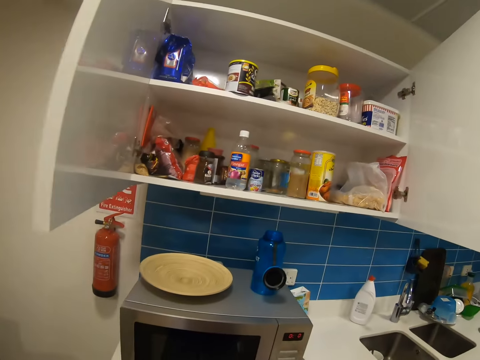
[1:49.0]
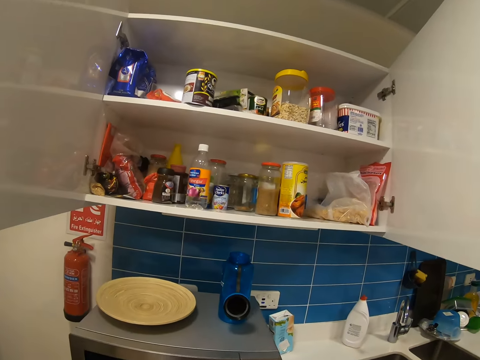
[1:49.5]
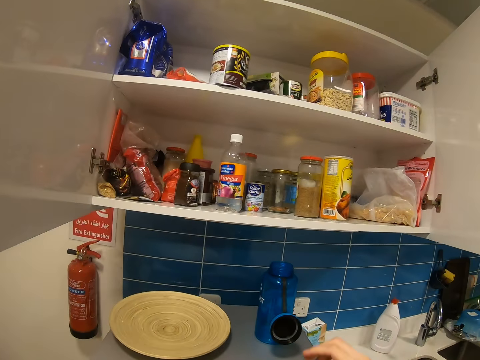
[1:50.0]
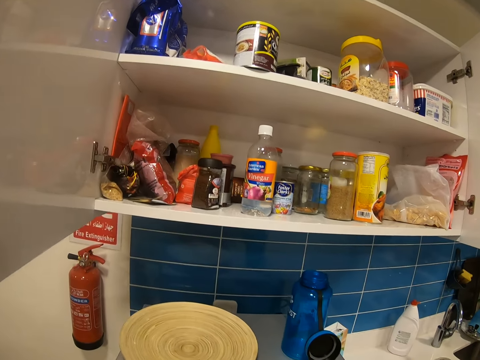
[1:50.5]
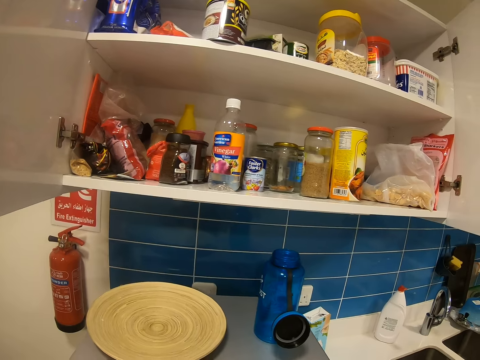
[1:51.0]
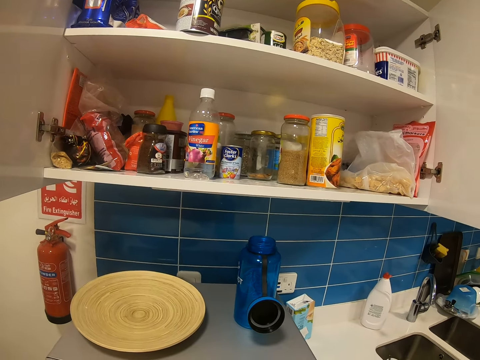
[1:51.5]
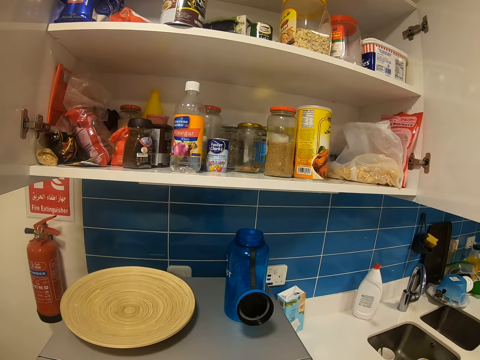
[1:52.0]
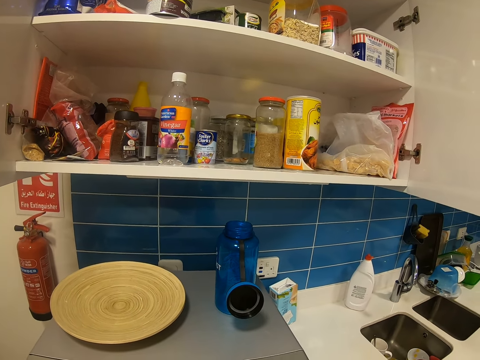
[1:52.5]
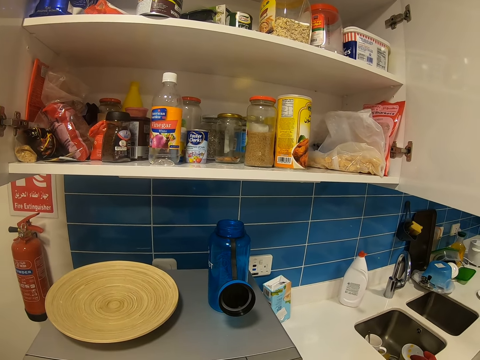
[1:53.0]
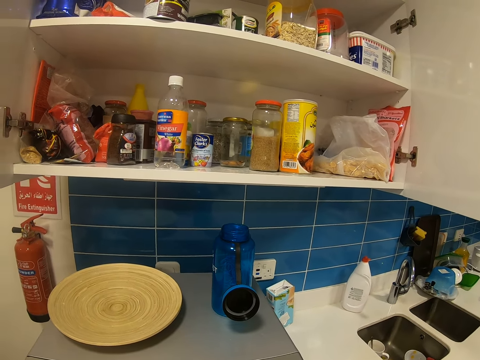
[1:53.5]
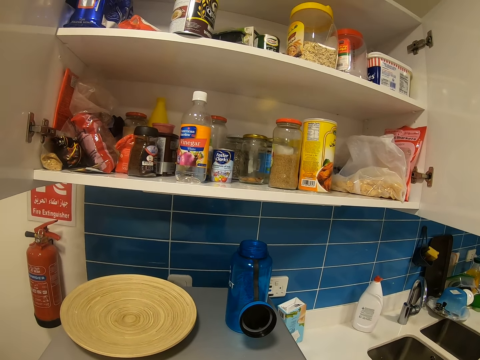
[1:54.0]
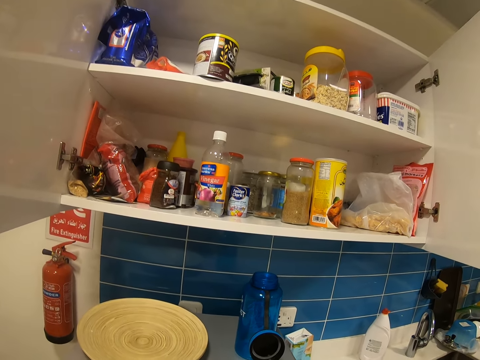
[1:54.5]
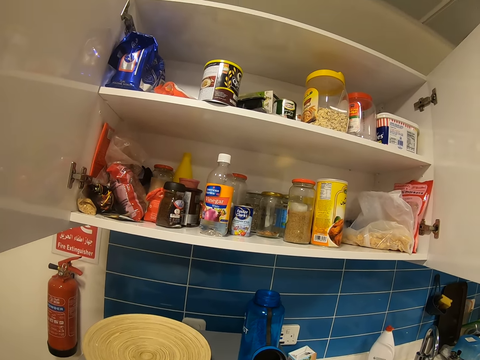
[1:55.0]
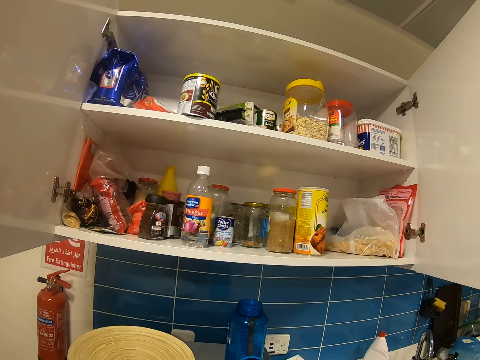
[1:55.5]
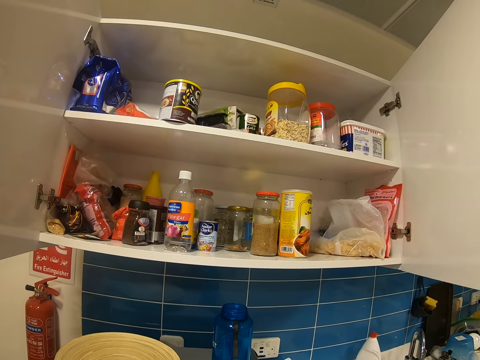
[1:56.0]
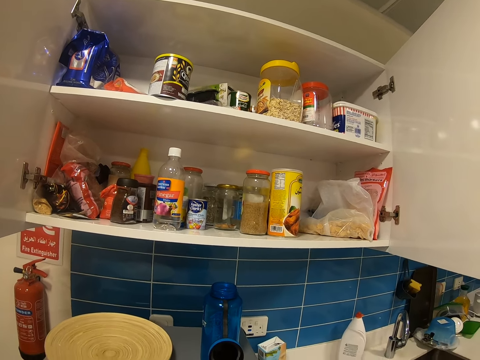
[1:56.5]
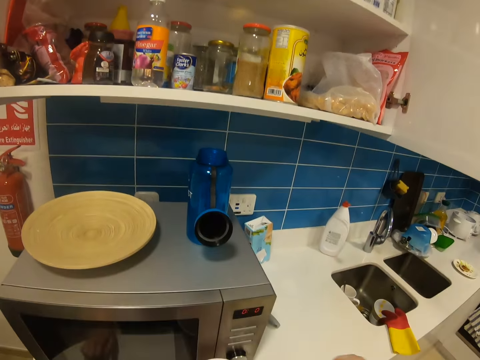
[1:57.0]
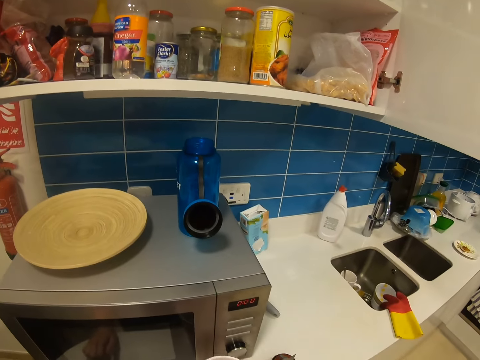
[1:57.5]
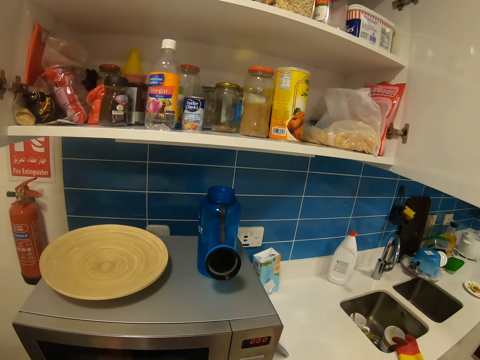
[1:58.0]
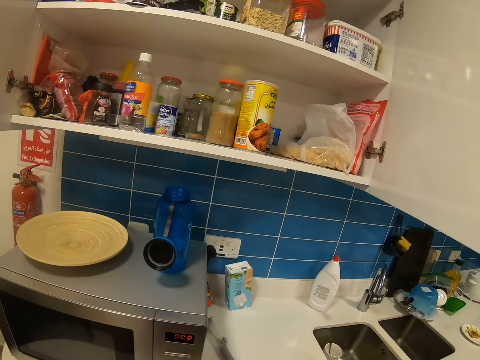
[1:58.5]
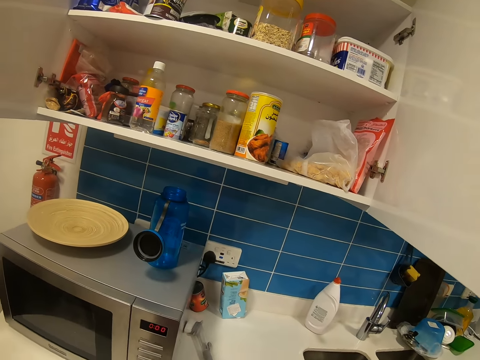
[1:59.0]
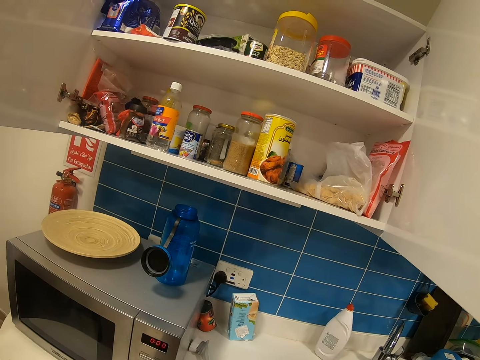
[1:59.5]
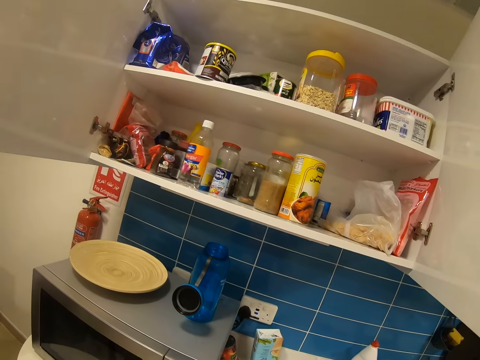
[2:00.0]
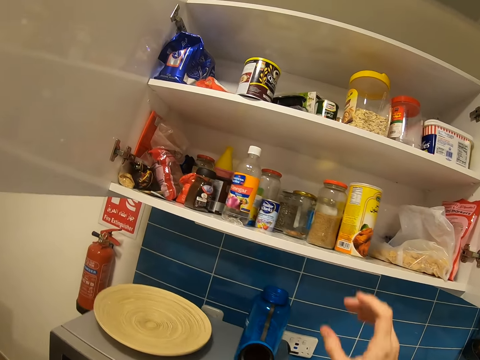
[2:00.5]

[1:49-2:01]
The camera wearer looks in the kitchen cabinet. They look around. They pick a can on the table.

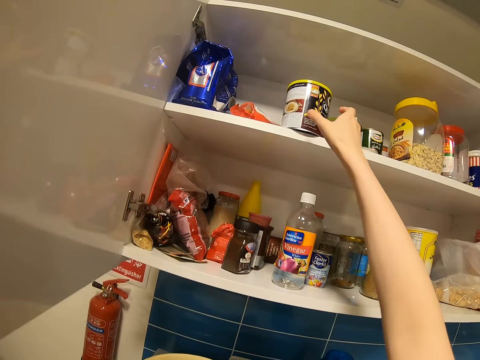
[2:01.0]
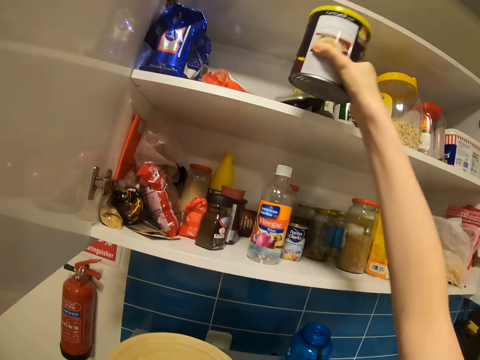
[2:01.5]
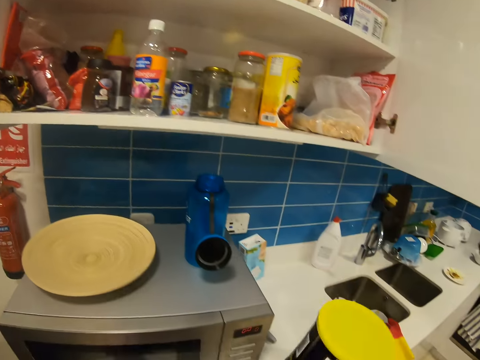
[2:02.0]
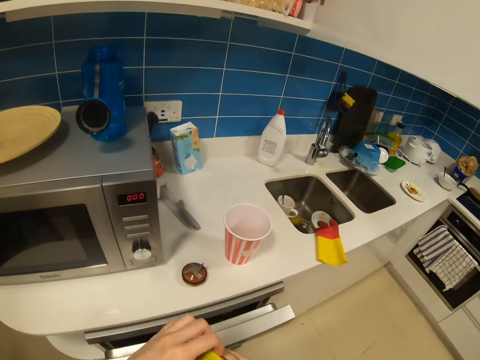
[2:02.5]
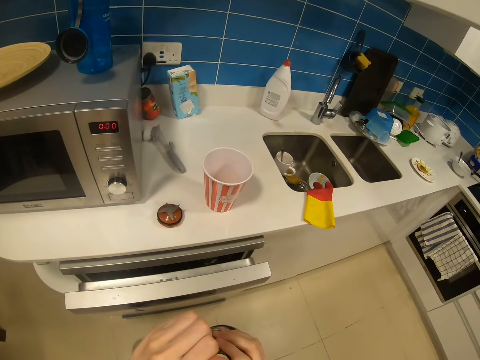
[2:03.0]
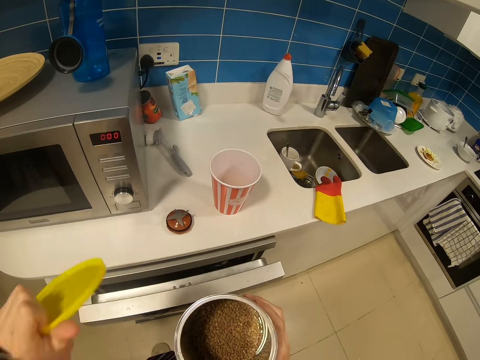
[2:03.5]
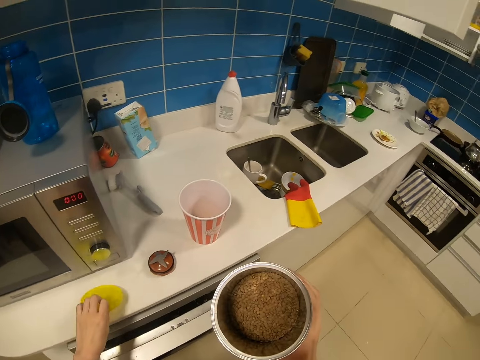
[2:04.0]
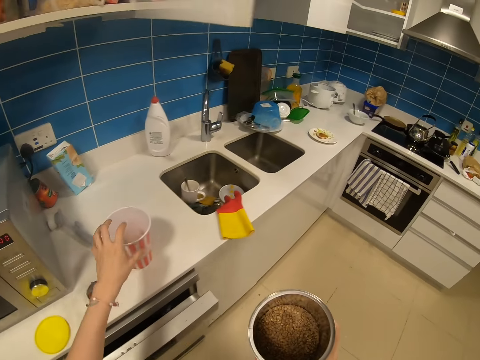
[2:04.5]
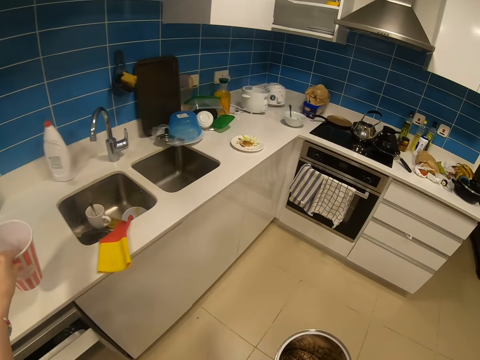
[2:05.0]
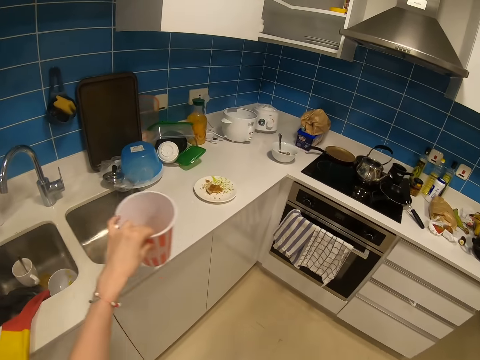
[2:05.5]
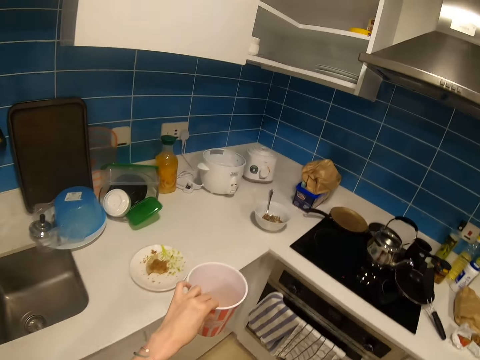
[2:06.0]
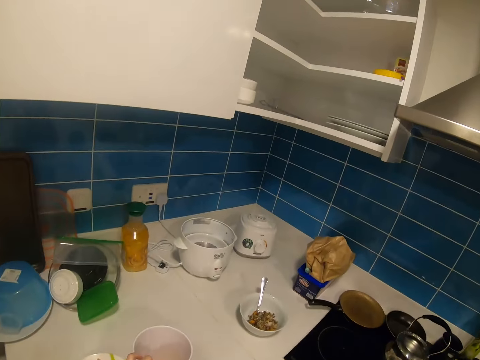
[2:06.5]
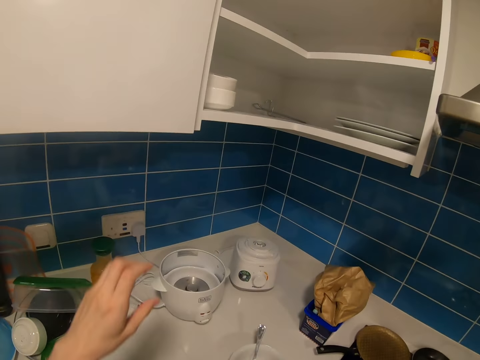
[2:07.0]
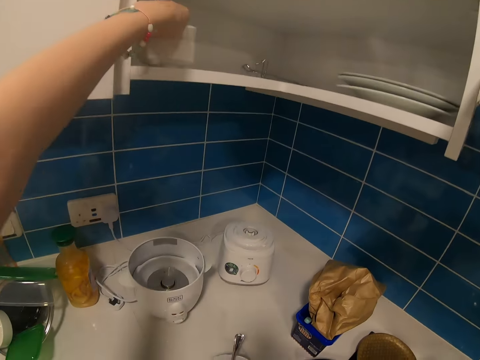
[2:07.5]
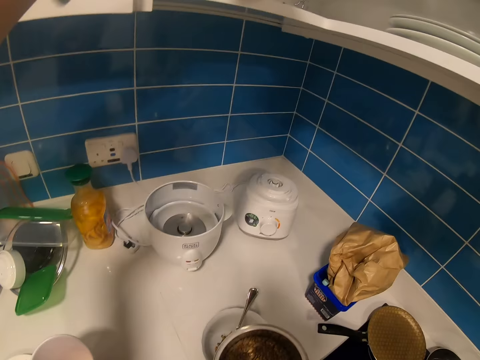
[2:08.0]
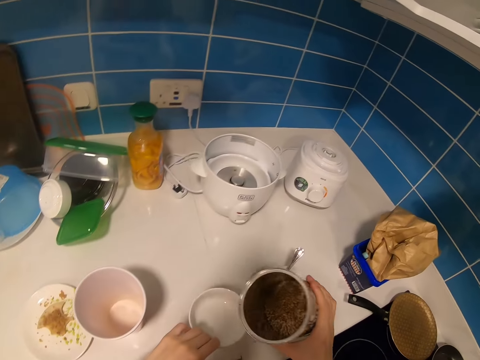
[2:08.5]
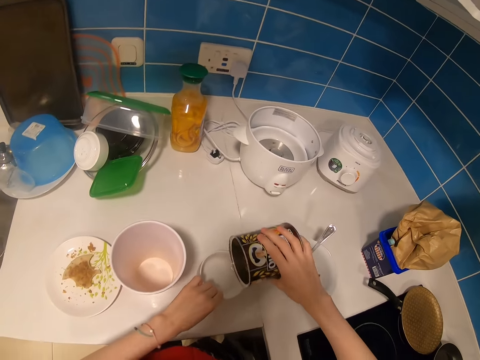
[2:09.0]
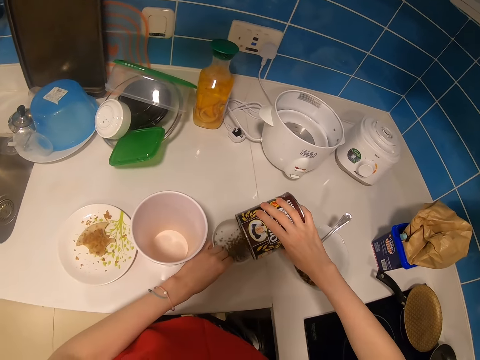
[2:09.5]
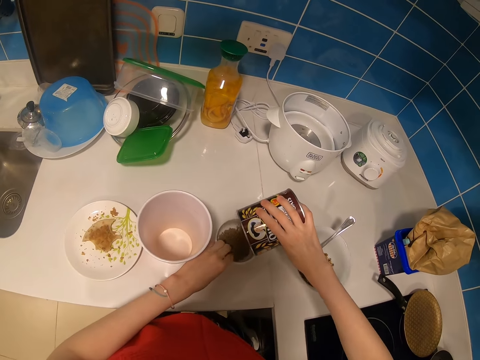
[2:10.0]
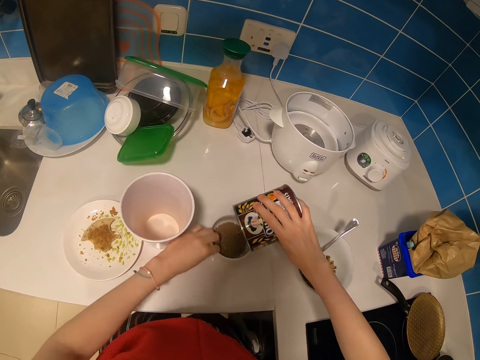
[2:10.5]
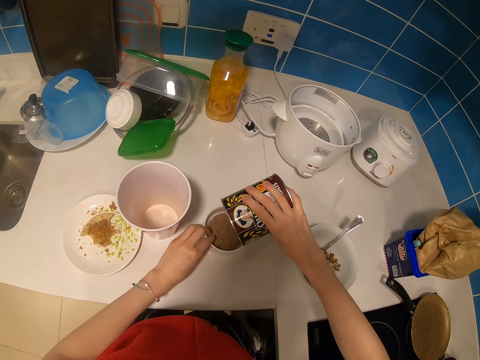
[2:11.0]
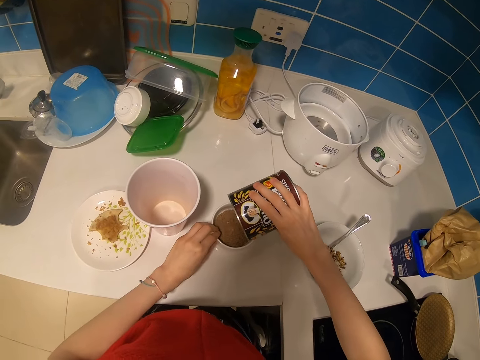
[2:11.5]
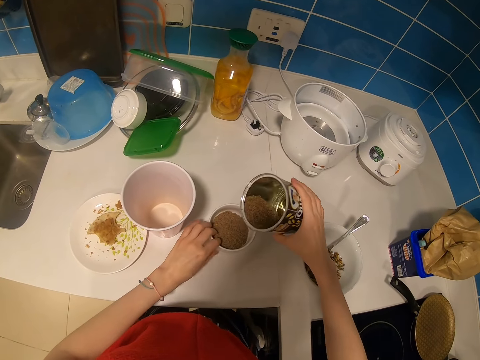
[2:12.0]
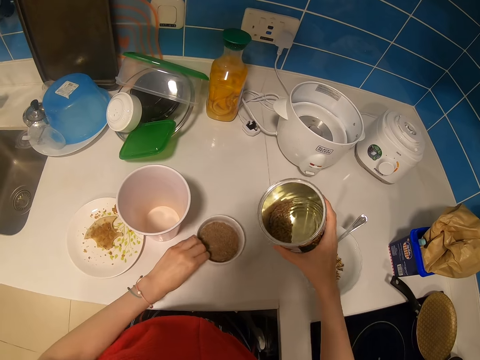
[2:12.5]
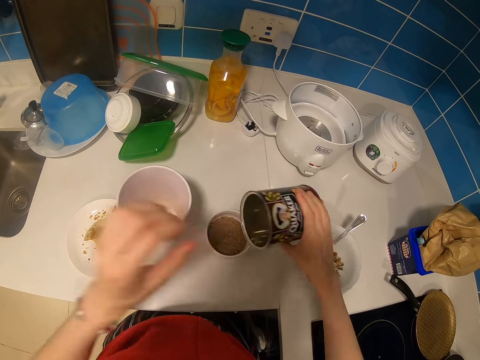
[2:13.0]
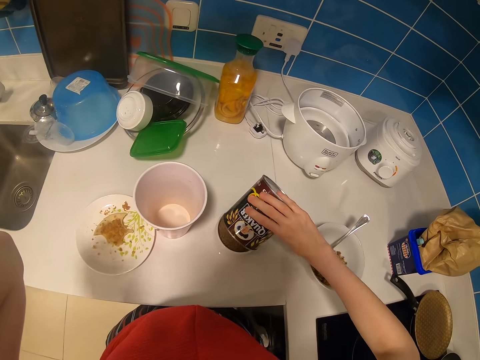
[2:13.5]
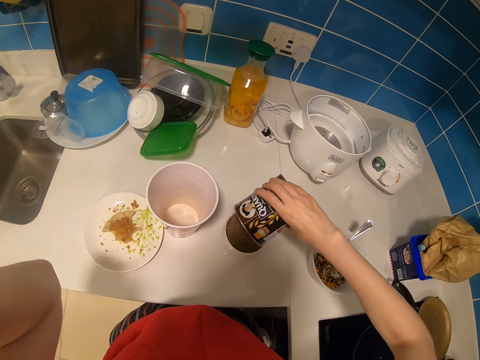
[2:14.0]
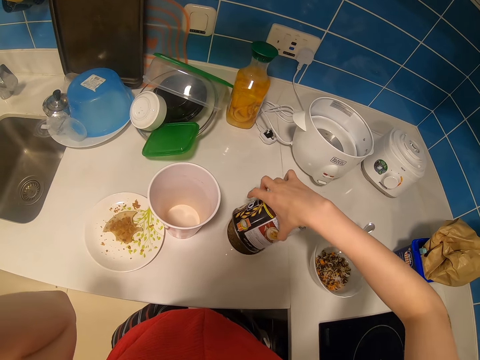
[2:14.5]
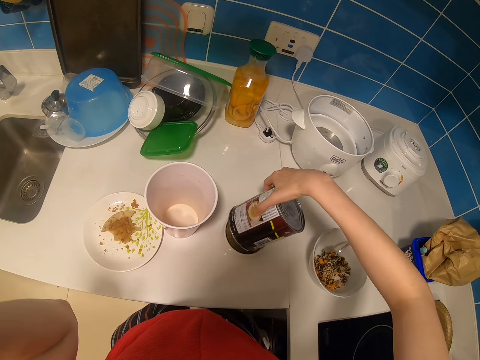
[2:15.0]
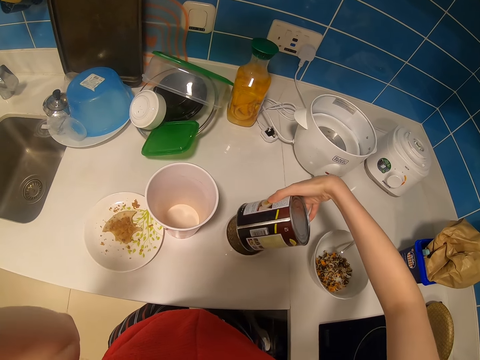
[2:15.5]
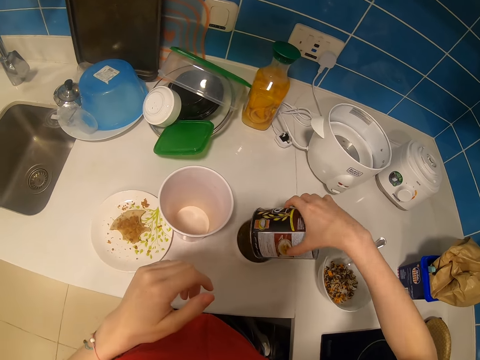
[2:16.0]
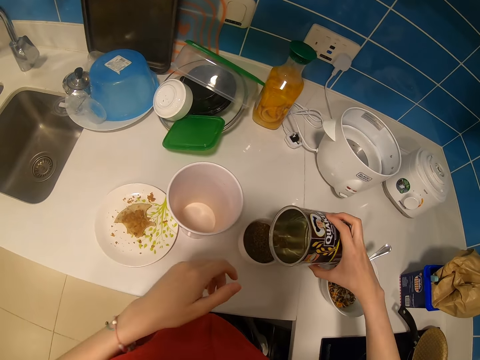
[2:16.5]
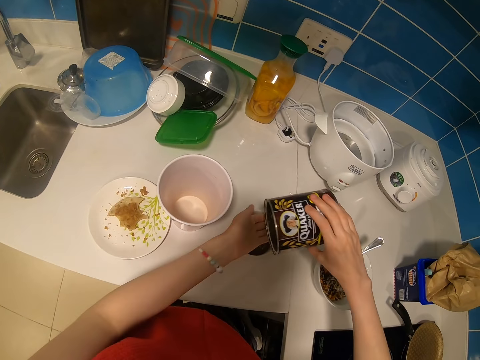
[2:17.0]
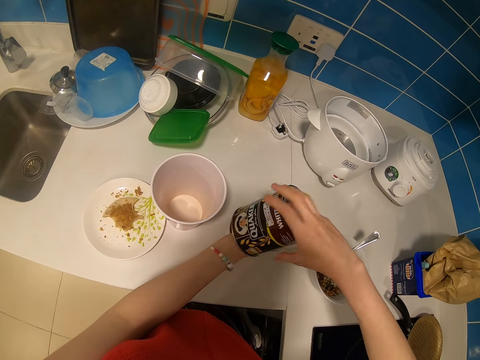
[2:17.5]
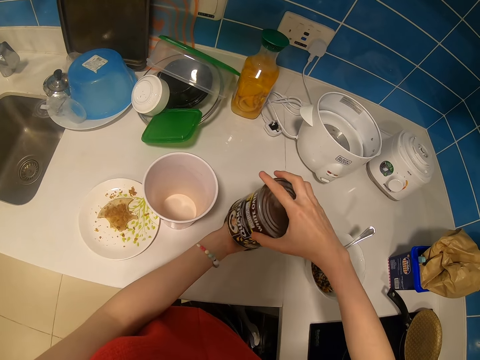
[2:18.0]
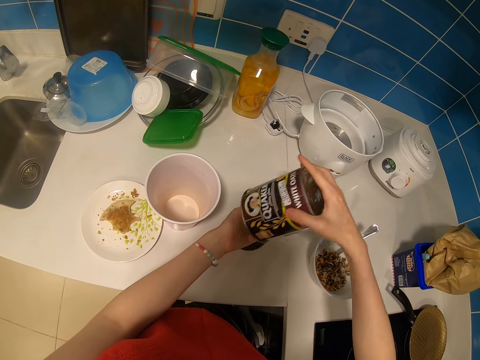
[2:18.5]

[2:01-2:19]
The camera wearer picks Quaker from the kitchen cabinet. They open the cabinet. They pick the container. They walk in the kitchen. They pick a bowl from the cabinet. They pour the Quaker in the bowl.
